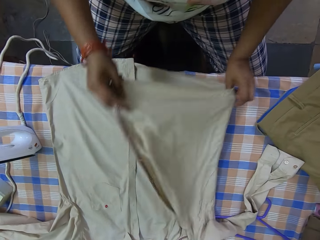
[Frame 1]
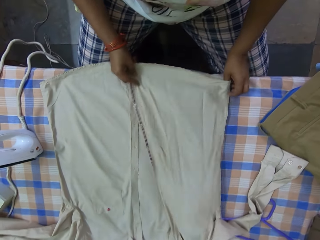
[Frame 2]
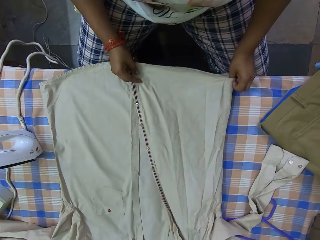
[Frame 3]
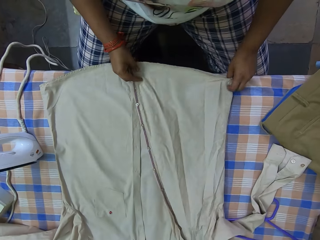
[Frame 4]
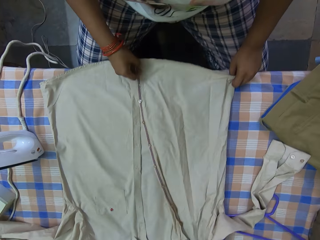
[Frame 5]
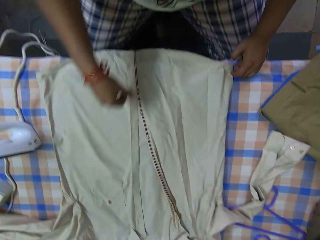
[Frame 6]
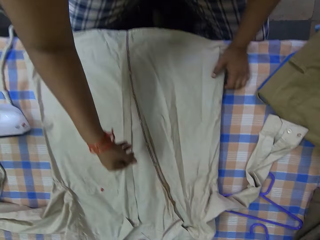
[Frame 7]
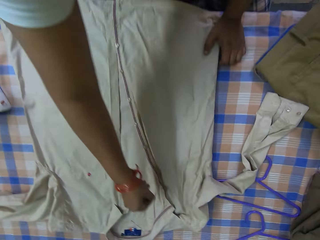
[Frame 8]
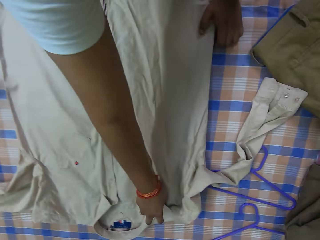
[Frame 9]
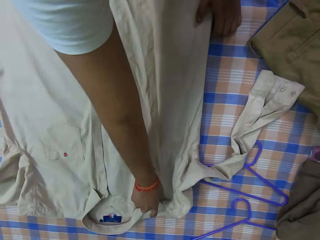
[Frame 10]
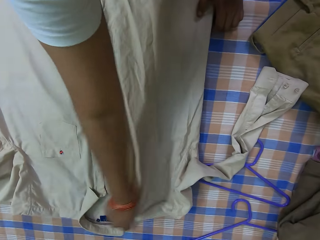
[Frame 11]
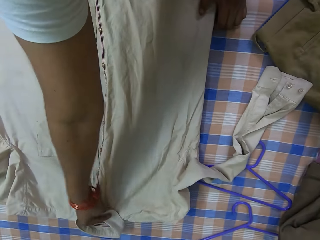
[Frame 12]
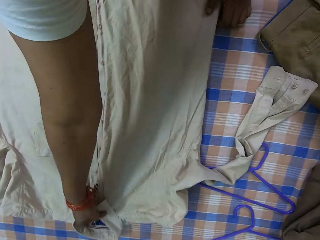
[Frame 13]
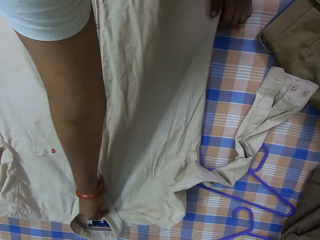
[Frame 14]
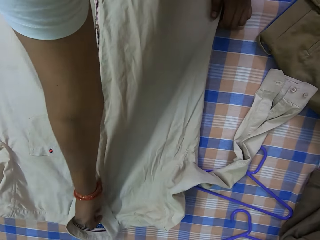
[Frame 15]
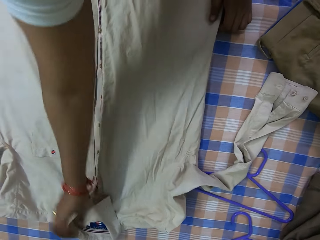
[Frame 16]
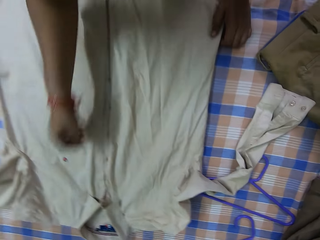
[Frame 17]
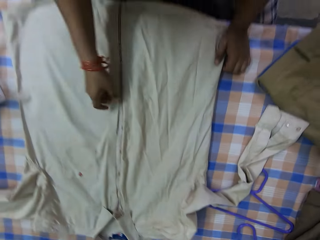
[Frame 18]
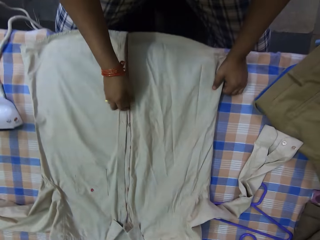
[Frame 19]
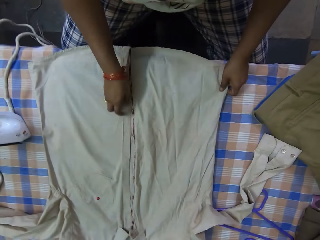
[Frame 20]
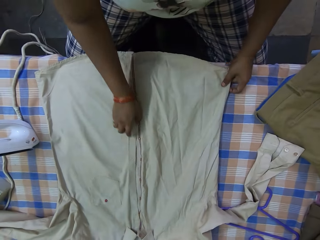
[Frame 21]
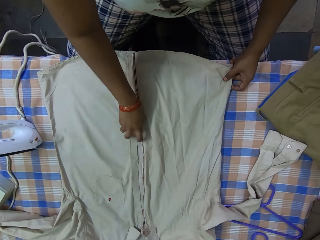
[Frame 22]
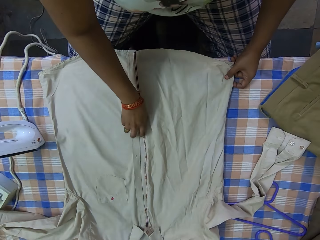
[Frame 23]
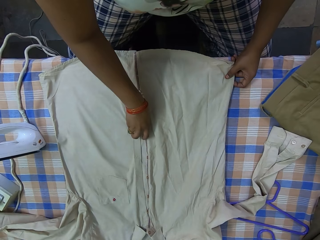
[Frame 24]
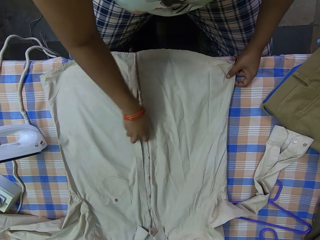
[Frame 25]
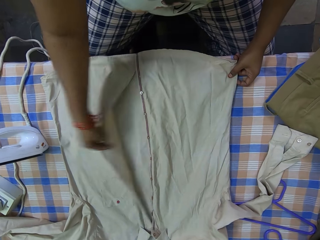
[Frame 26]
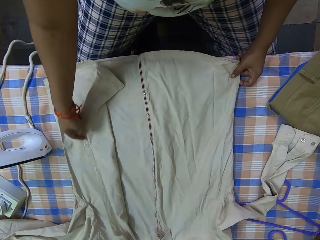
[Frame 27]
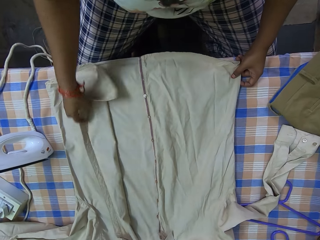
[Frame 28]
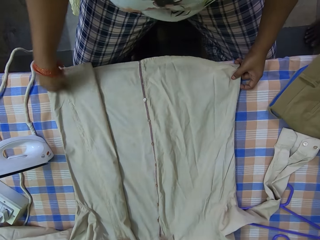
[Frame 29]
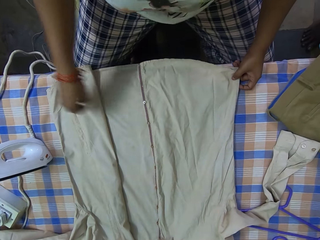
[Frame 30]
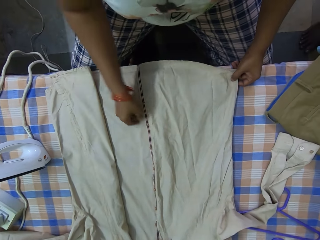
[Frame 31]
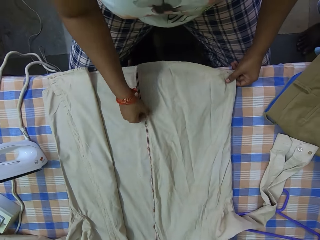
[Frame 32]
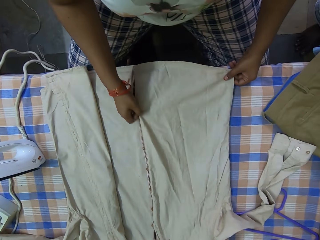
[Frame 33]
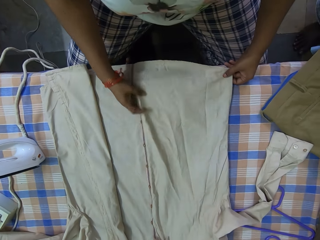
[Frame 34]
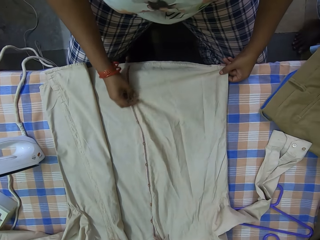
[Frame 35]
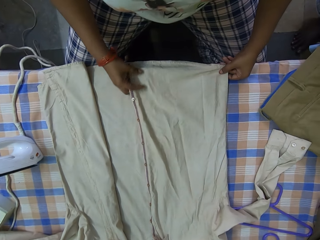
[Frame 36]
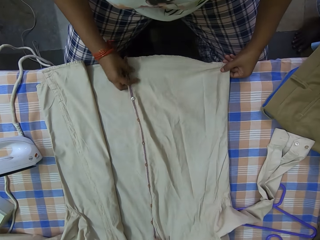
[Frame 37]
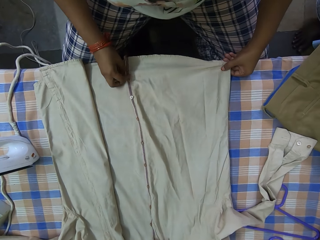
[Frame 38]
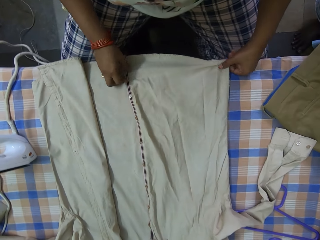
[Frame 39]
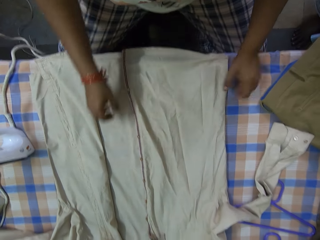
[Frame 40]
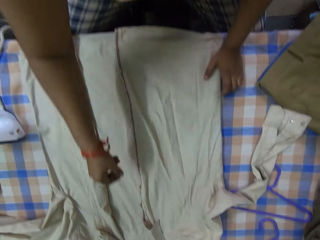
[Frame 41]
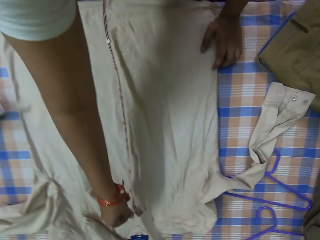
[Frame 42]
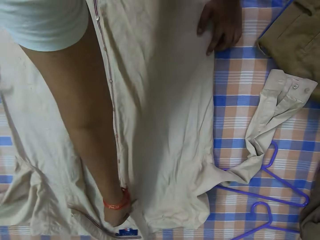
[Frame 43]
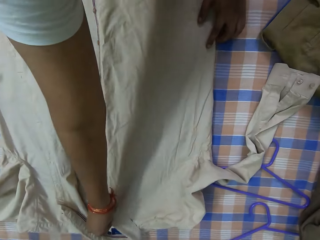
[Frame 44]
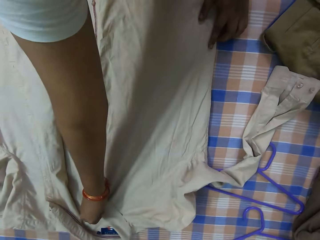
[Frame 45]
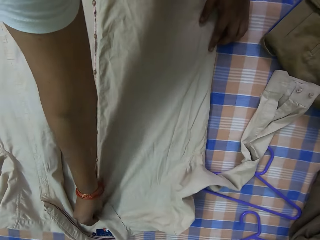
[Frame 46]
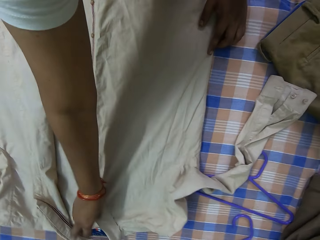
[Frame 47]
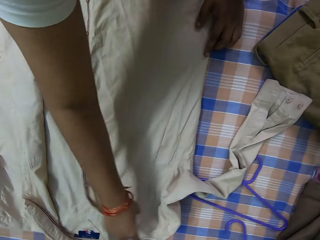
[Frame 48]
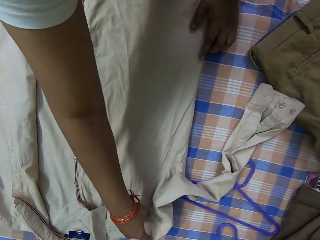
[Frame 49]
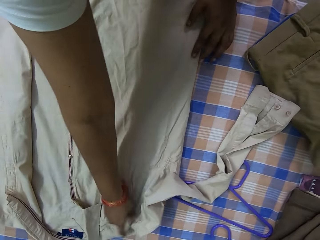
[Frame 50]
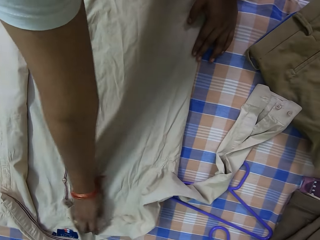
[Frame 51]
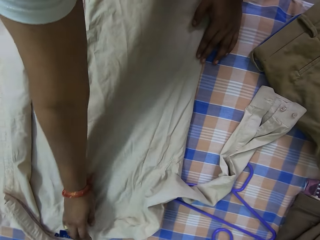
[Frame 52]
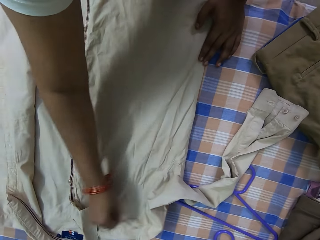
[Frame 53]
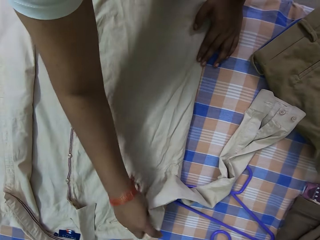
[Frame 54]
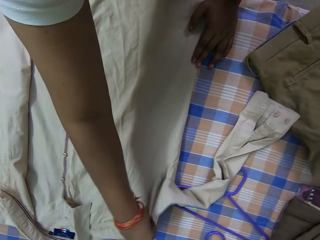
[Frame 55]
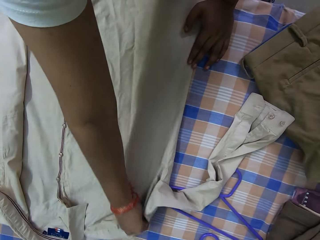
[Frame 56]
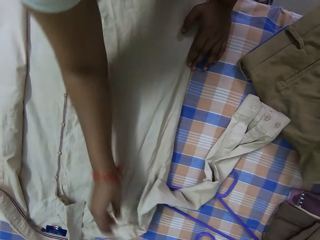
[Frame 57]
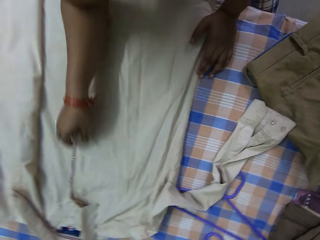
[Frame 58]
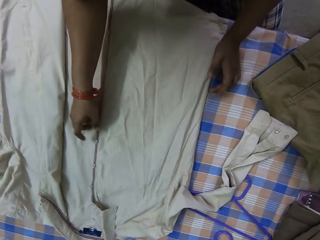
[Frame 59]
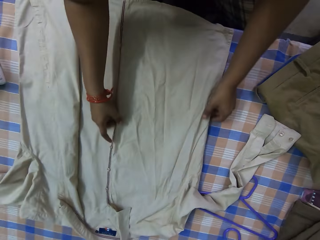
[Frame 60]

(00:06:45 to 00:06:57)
The camera wearer unfolds a piece of cloth. They straighten the piece of cloth with their hands.

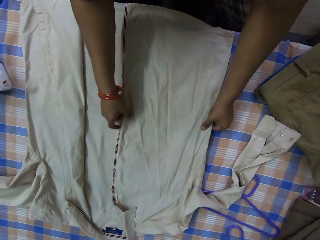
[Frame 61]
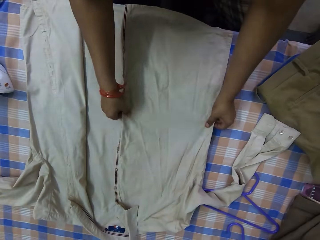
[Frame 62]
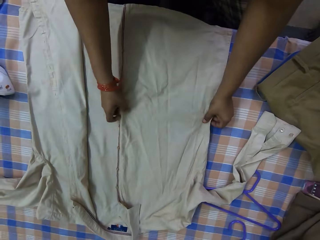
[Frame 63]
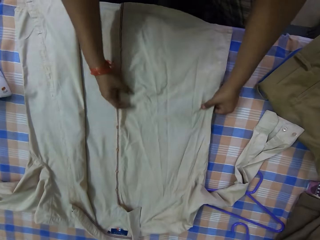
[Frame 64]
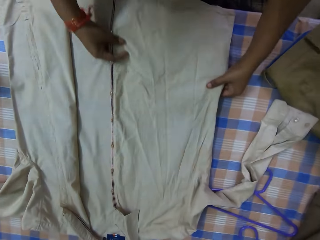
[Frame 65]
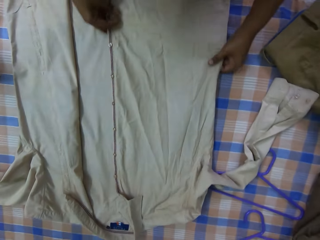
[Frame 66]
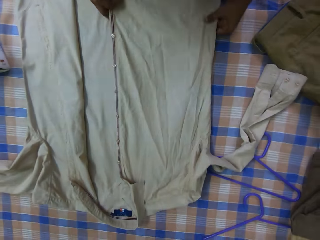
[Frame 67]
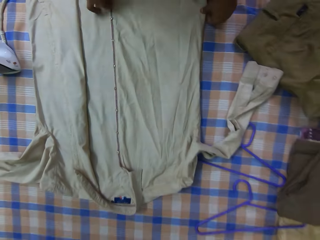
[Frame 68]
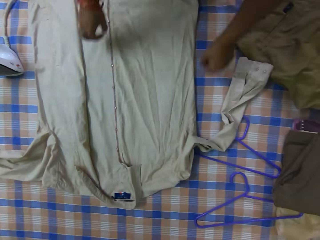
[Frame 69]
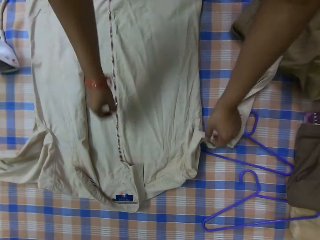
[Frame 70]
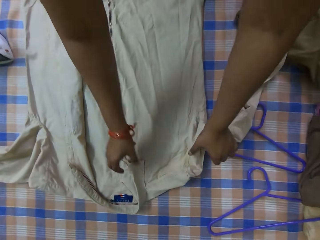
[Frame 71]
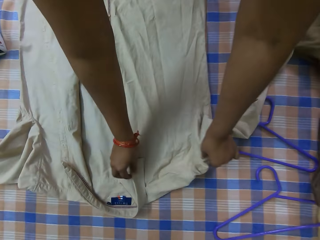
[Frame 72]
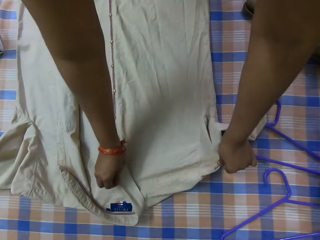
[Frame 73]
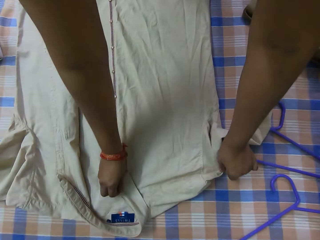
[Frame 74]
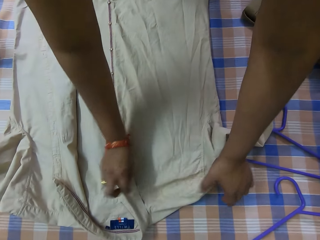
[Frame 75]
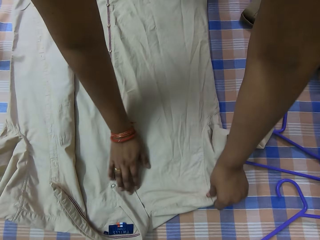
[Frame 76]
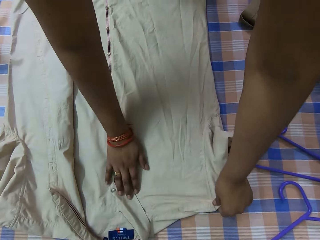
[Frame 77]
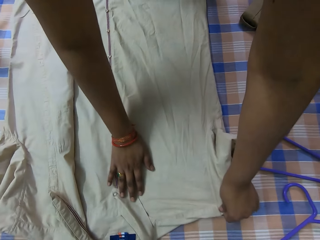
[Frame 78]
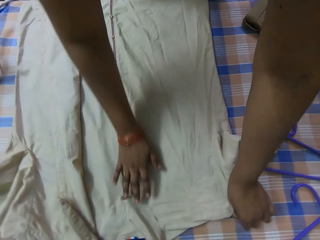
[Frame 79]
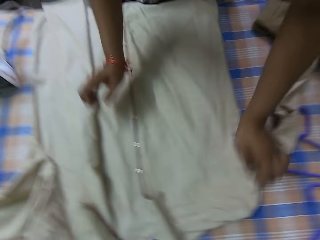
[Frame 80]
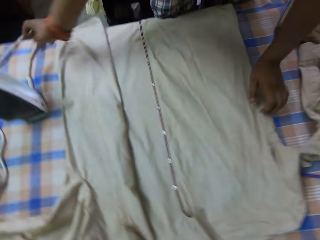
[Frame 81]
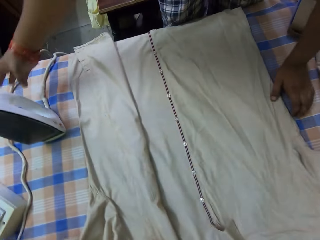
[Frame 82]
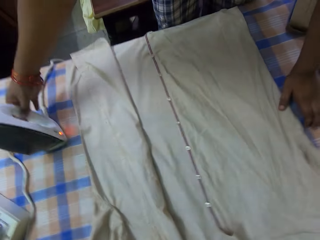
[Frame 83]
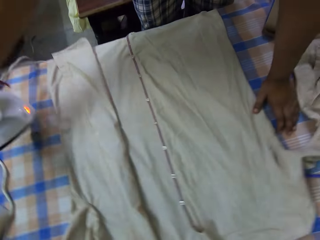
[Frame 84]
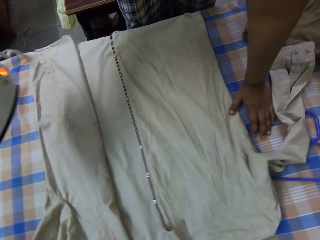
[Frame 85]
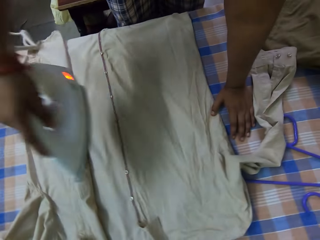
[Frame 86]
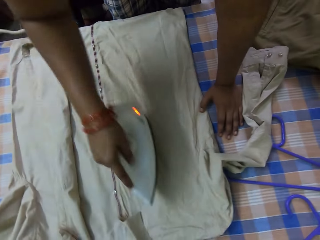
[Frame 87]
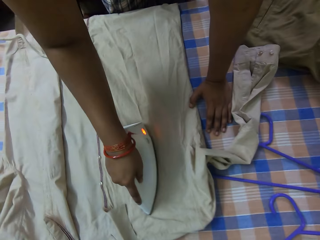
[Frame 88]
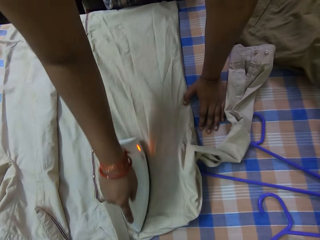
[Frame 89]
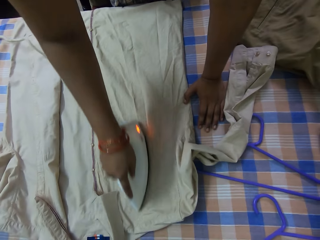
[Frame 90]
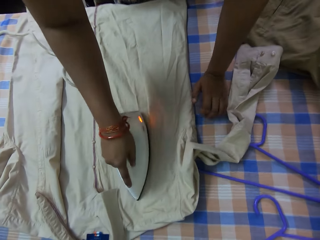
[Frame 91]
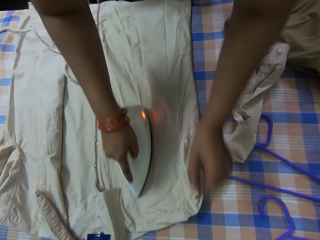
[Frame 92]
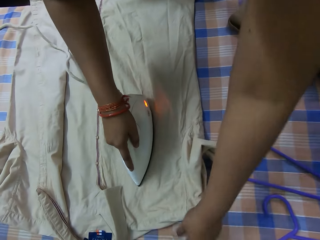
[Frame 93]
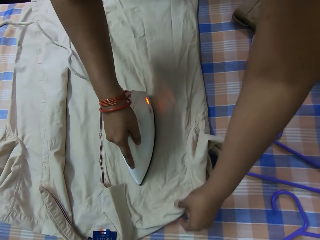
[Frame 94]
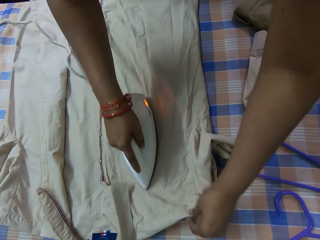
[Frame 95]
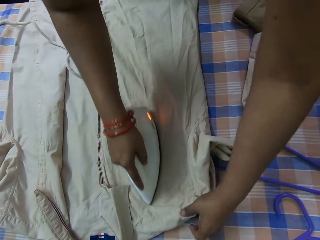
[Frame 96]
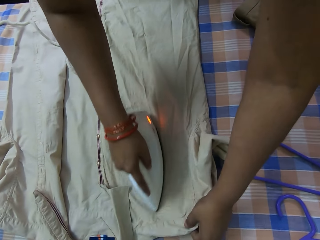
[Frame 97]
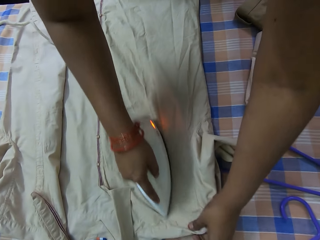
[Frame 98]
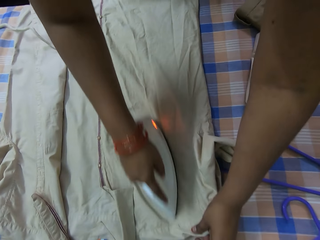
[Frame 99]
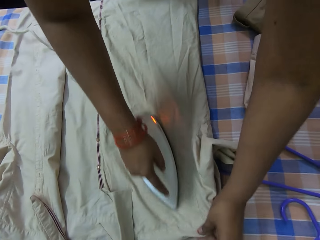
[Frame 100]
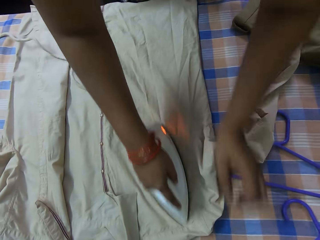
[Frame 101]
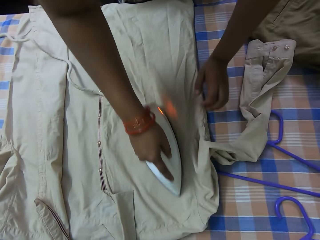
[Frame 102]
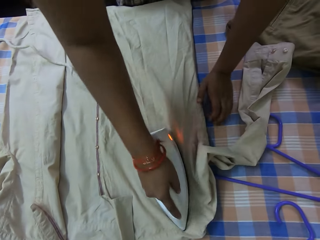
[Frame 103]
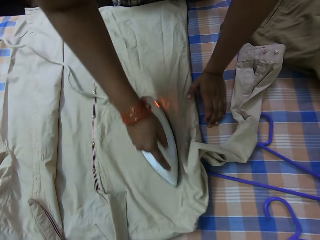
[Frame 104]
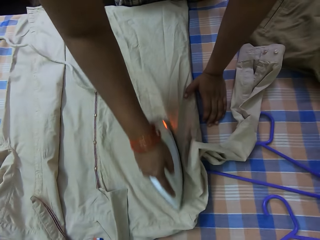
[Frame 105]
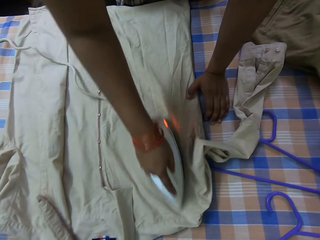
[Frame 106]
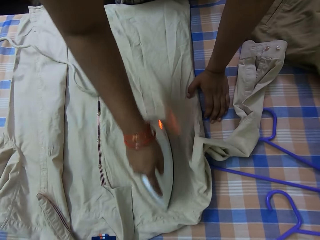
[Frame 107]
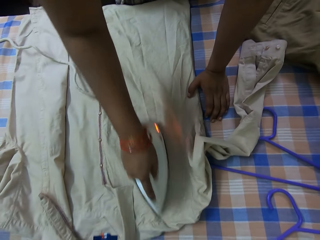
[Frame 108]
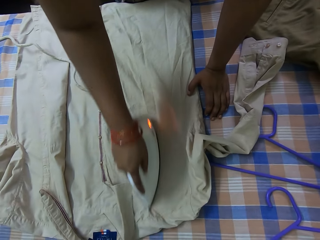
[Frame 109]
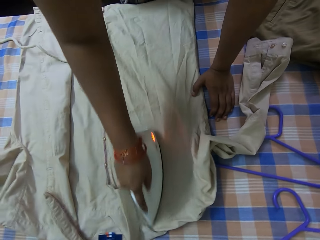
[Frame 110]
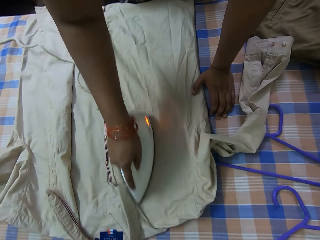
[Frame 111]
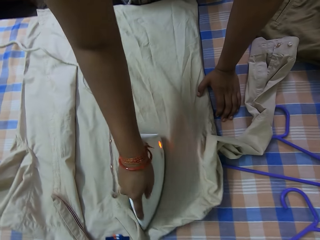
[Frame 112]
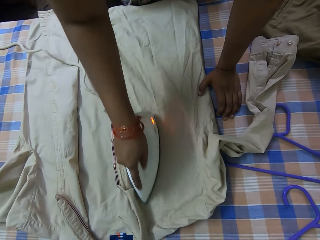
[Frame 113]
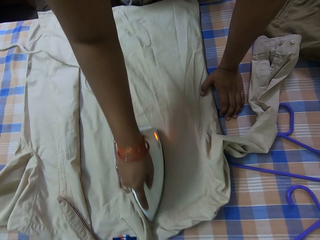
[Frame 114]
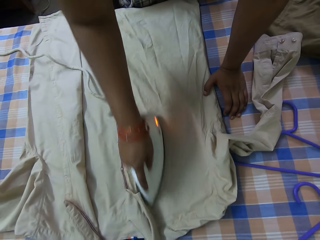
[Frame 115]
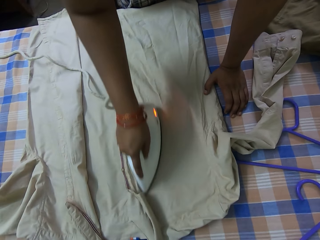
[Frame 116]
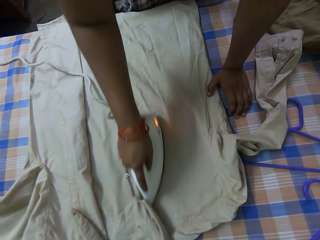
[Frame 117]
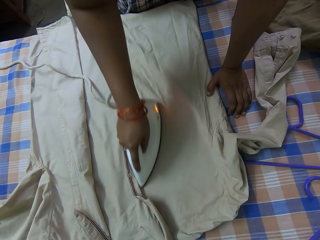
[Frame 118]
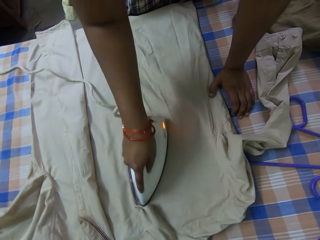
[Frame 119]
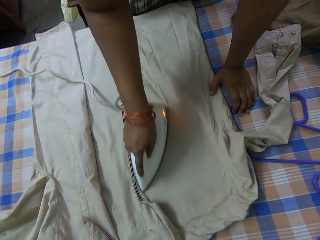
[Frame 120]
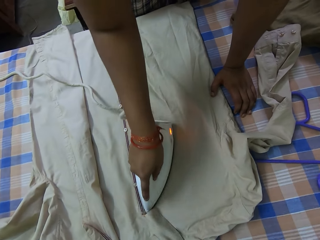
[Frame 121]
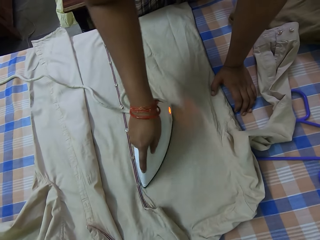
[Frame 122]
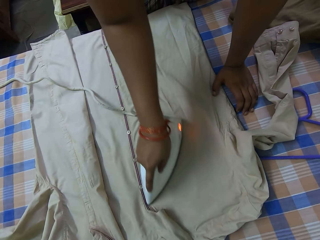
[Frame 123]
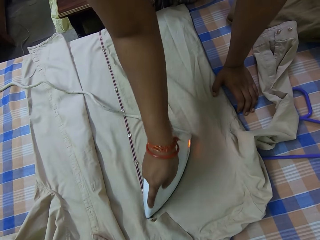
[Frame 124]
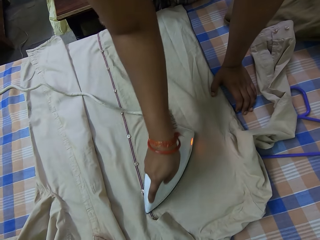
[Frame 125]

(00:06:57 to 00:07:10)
The camera wearer picks up the iron from the ironing board with her right hand. She irons the shirt on the ironing board with the iron in her right hand.
